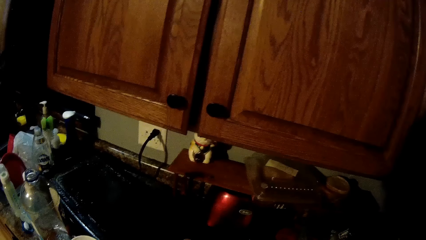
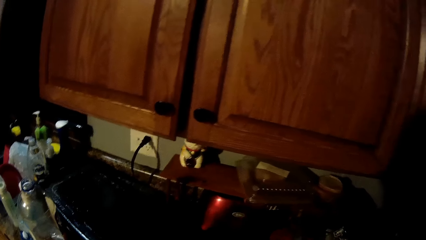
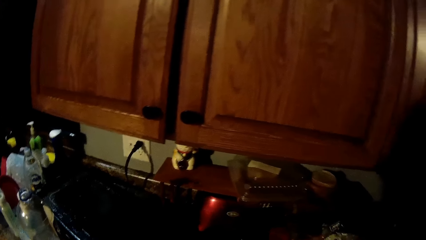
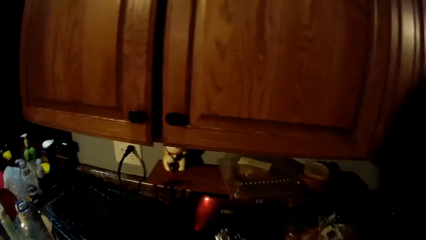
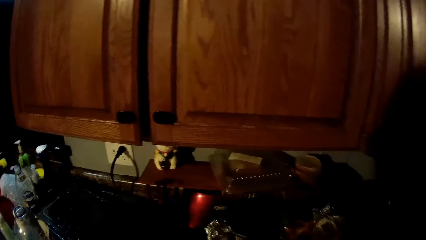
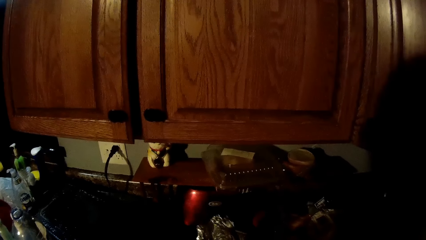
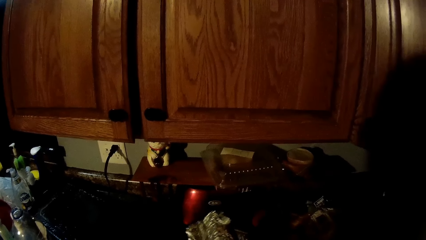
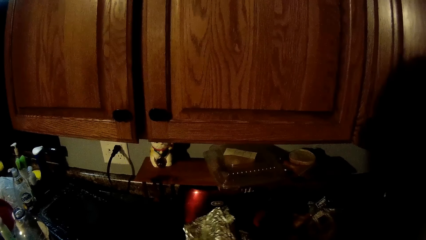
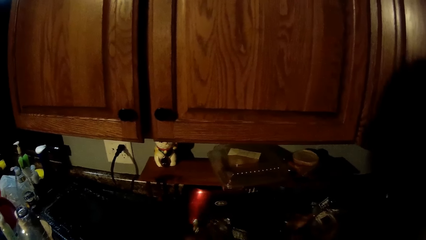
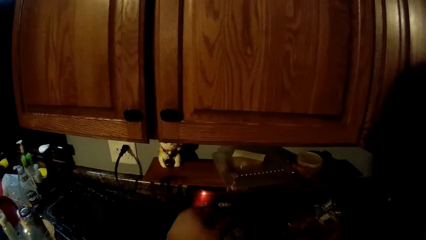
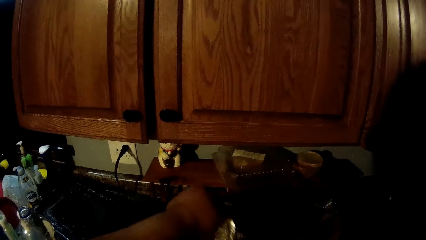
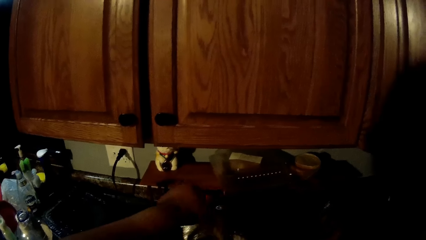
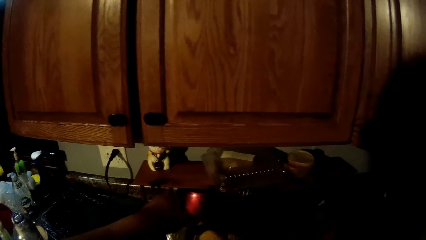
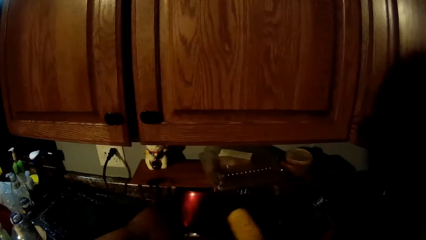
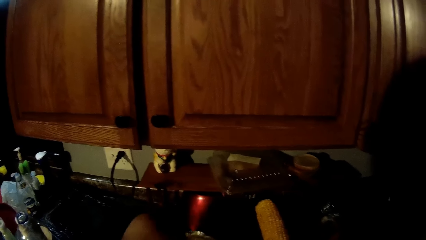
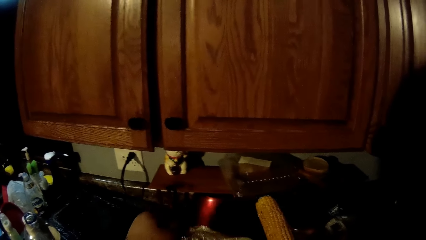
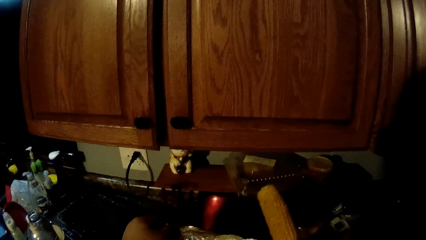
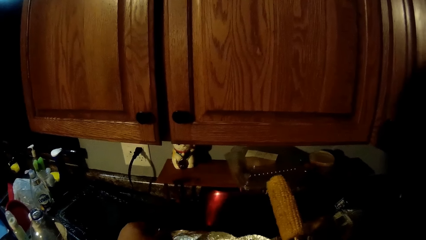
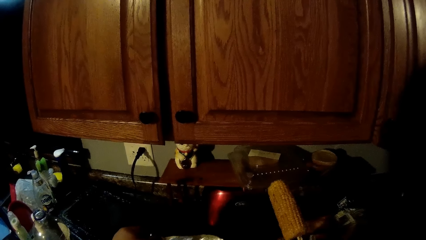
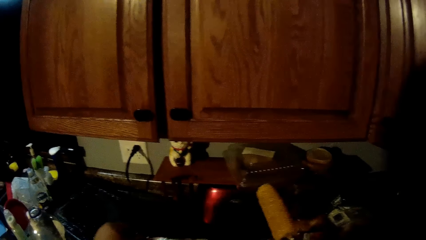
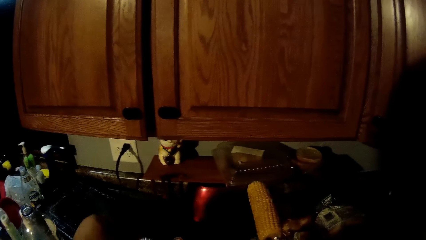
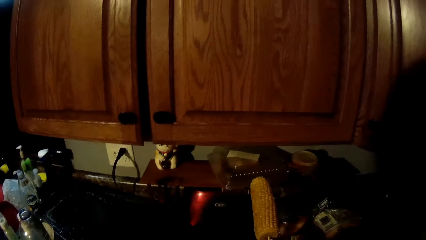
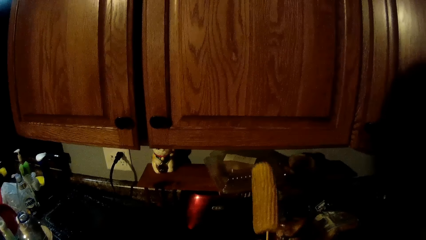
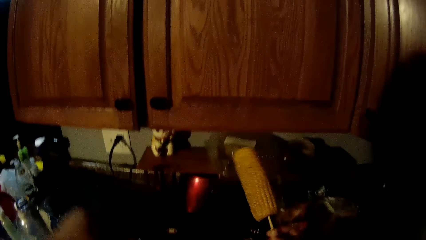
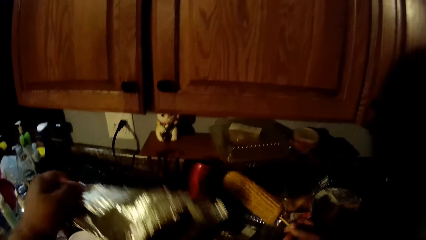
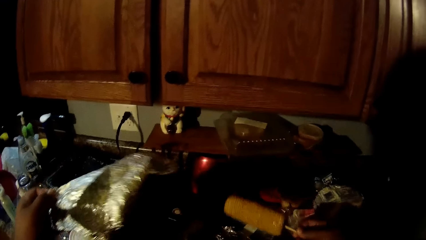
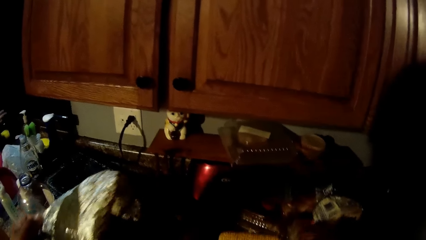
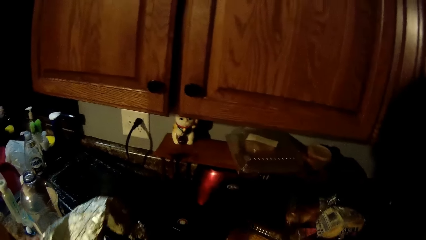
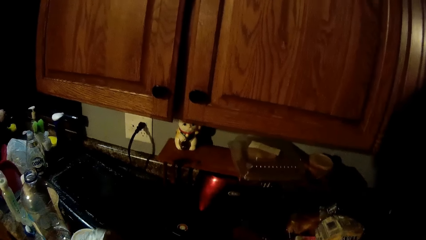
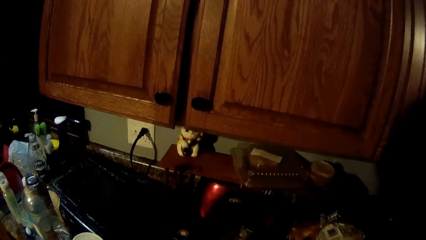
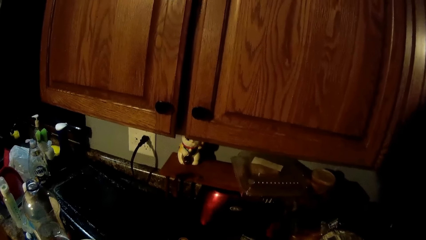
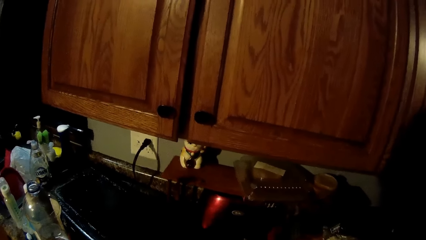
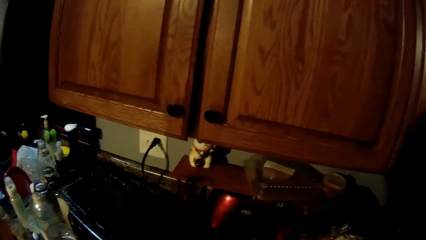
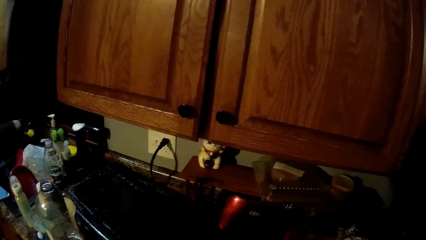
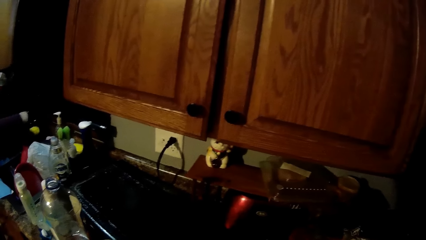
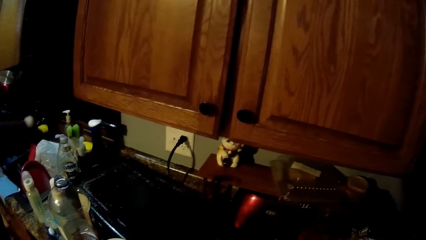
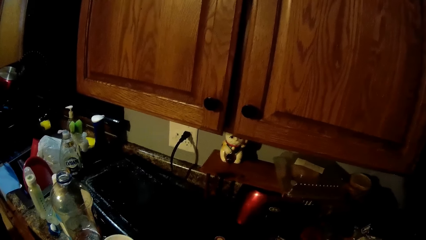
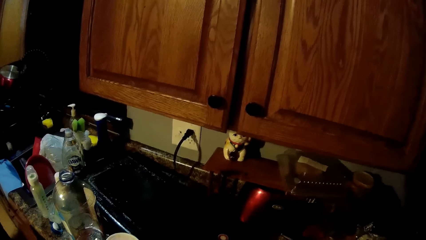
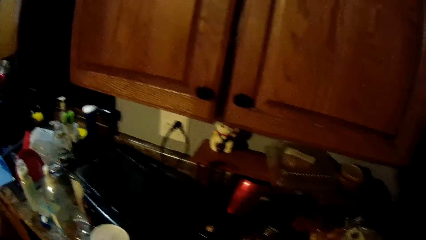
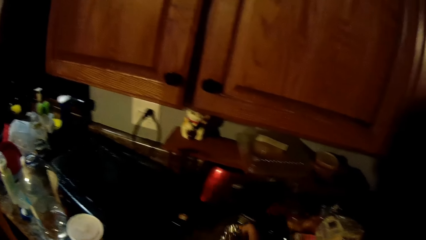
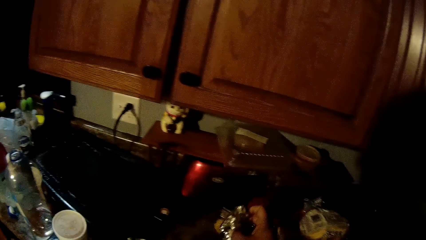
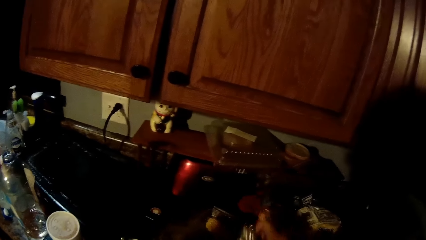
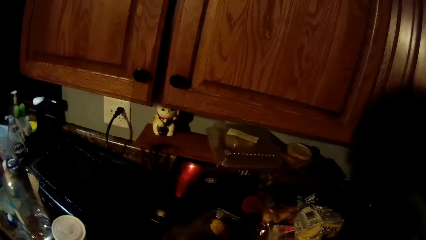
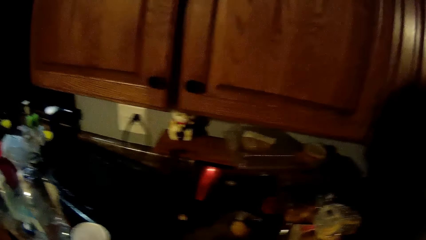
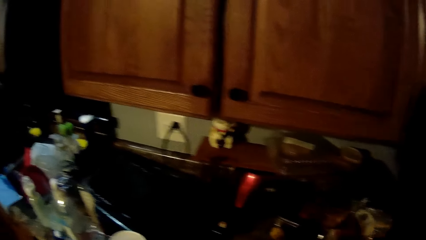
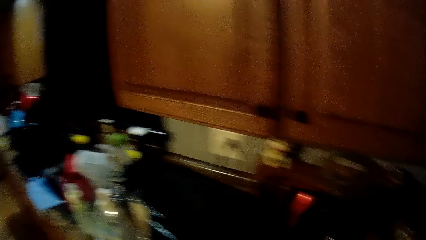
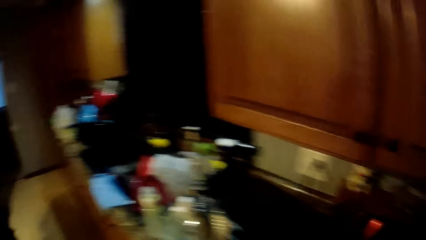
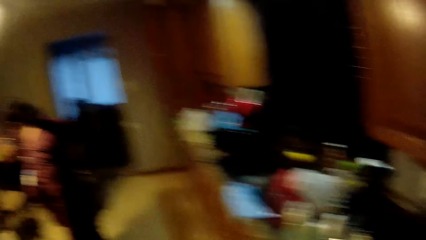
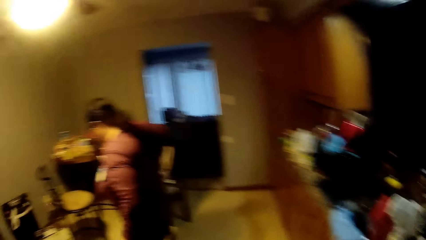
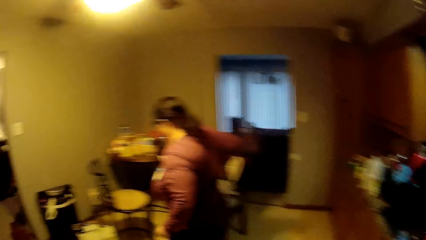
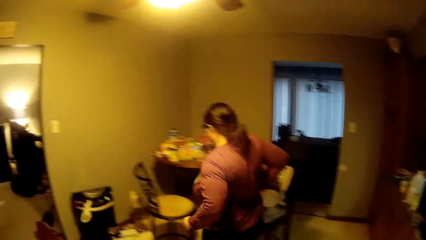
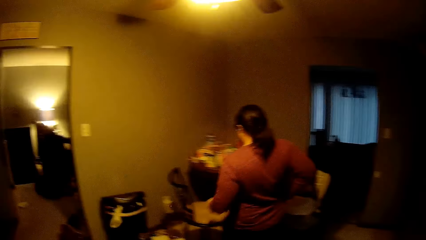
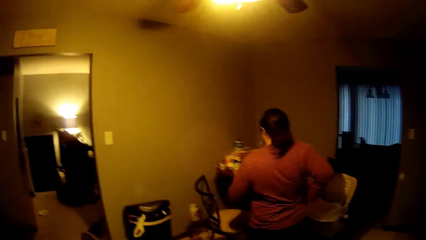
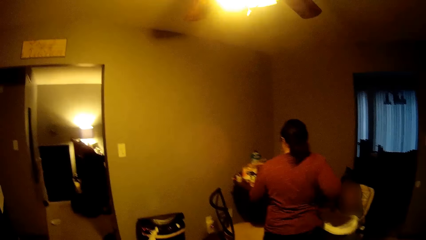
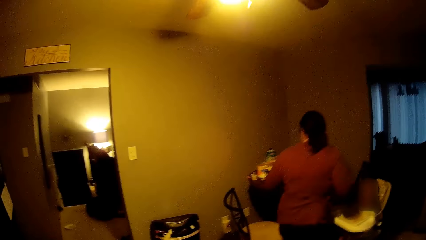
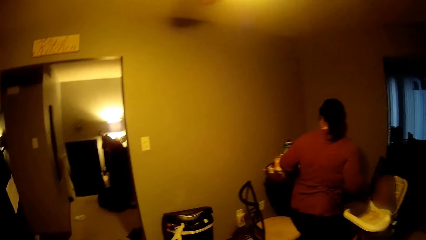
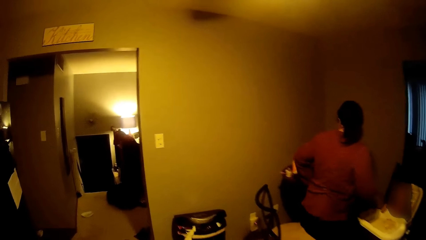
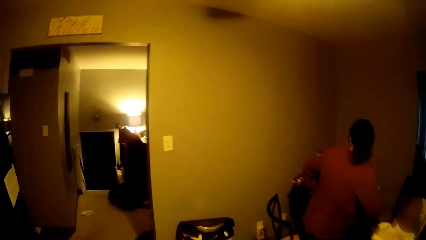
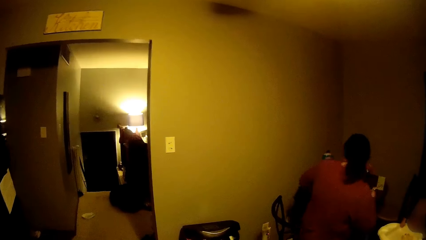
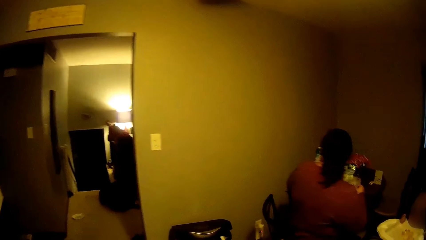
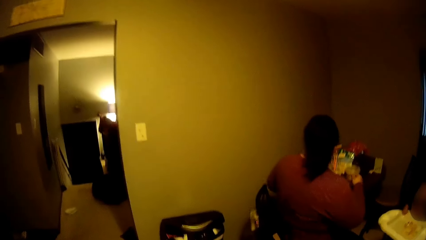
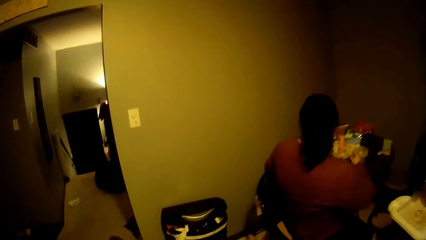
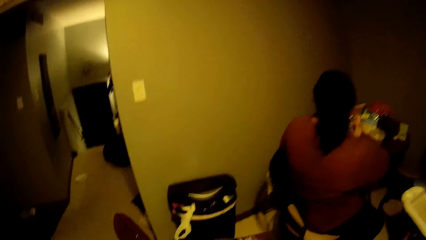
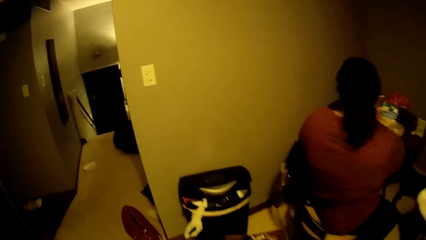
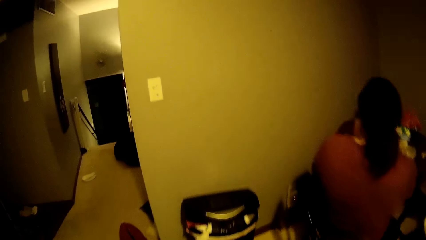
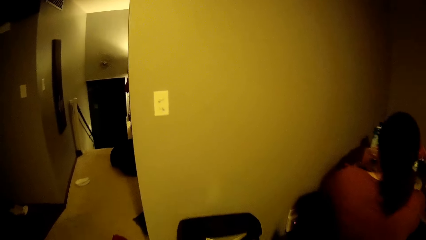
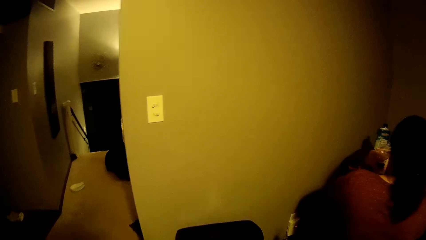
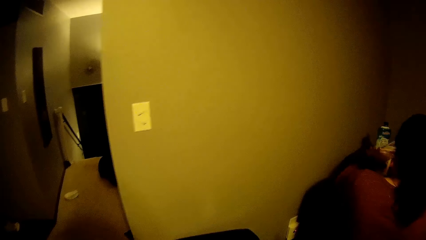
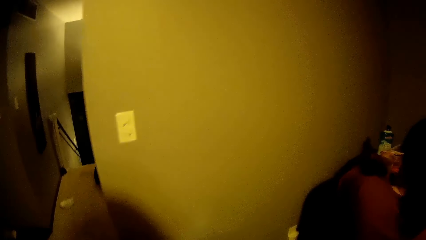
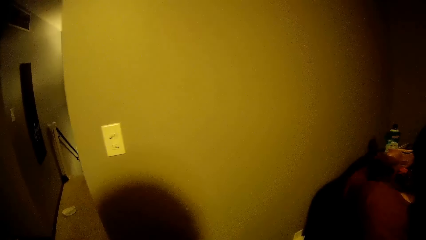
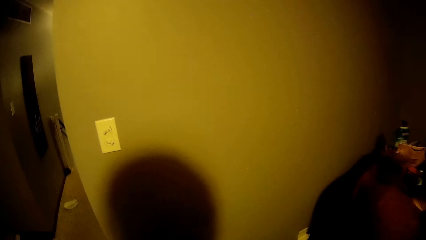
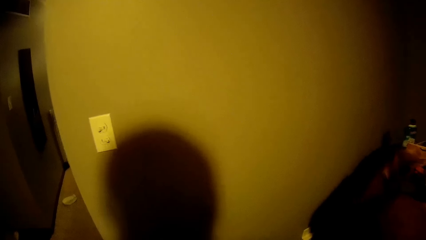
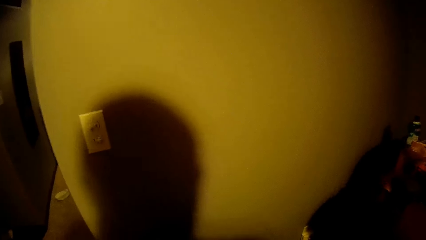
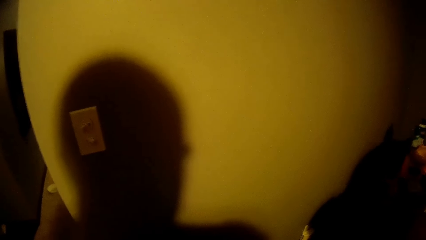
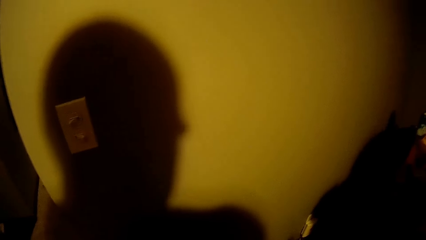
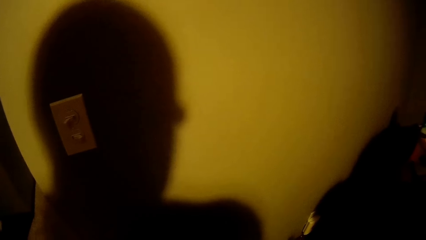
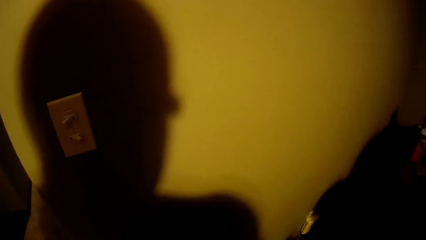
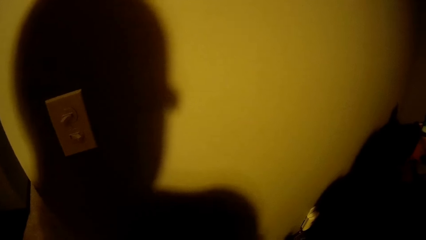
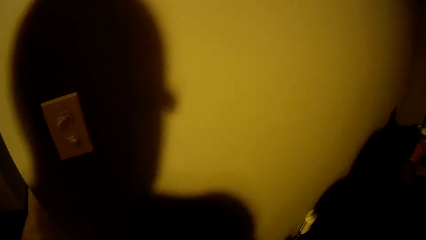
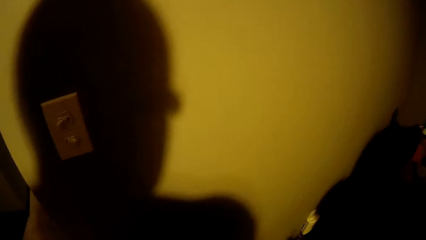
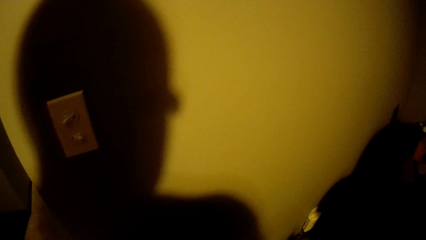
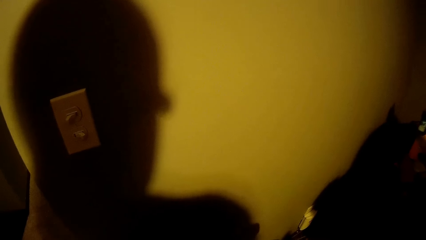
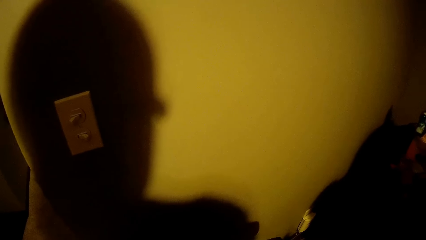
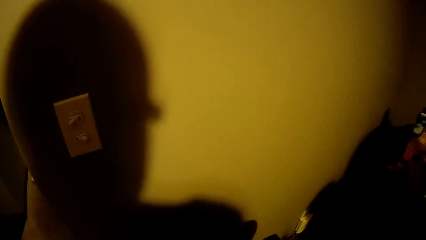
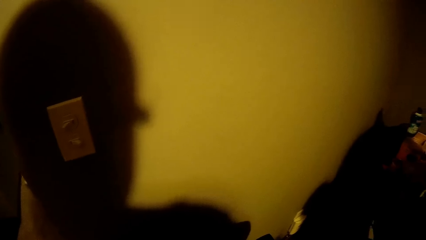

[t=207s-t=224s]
The camera wearer opens the foil paper. He removes a corn in the foil sheet with his right hand. The woman opens a tap with her right hand. She closes the tap with her right hand. She sits on a chair. The camera wearer talks to the woman.
